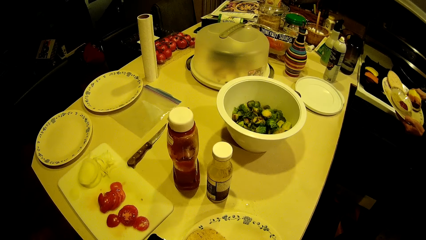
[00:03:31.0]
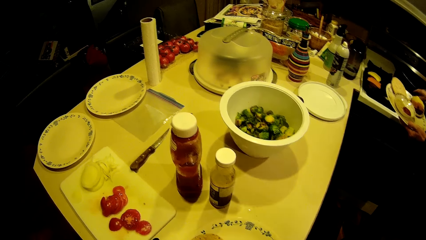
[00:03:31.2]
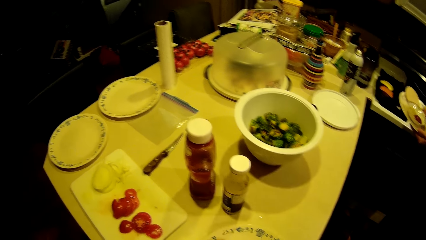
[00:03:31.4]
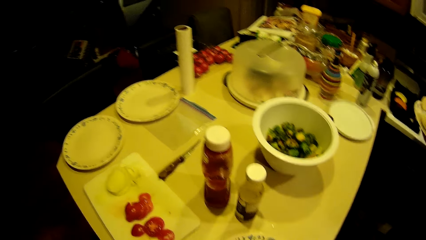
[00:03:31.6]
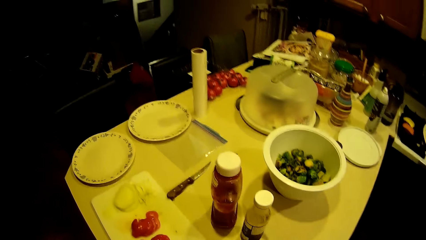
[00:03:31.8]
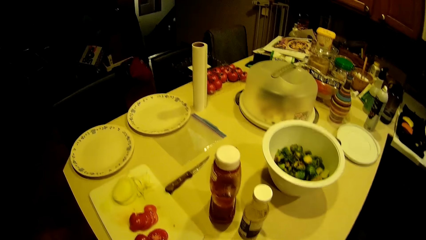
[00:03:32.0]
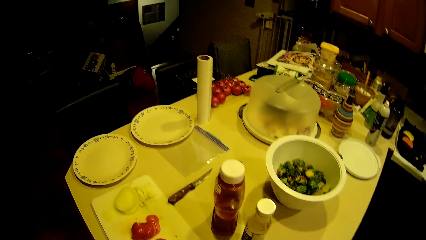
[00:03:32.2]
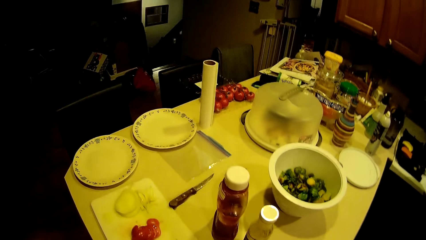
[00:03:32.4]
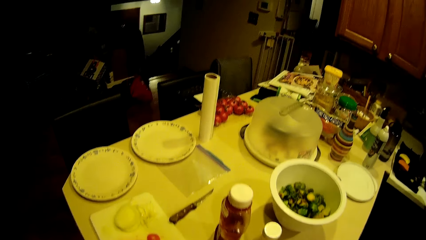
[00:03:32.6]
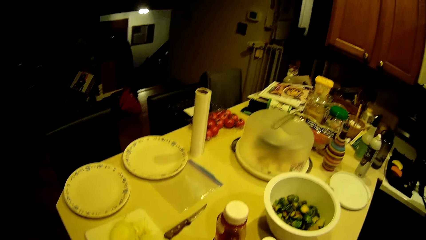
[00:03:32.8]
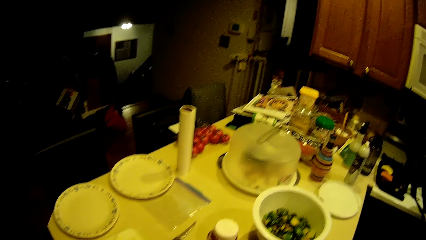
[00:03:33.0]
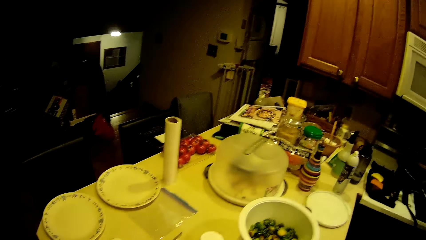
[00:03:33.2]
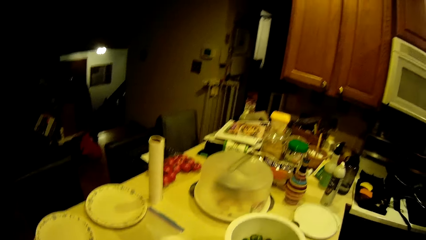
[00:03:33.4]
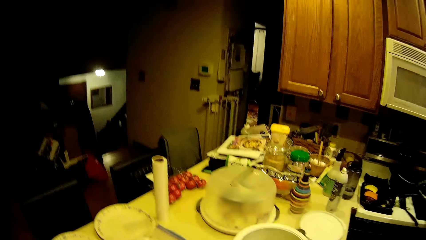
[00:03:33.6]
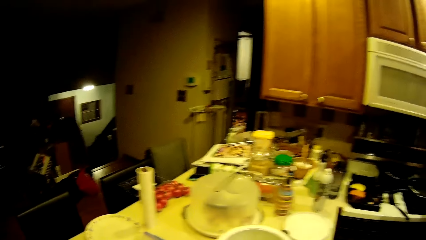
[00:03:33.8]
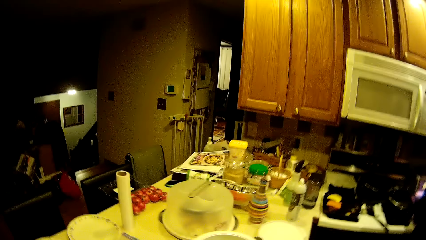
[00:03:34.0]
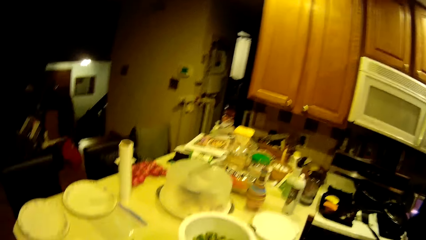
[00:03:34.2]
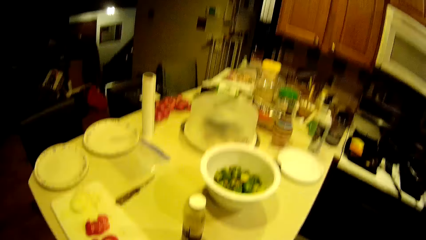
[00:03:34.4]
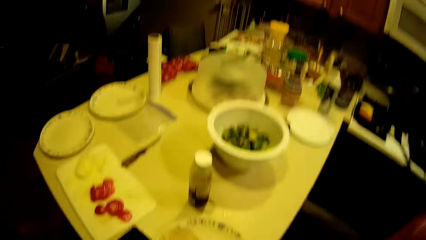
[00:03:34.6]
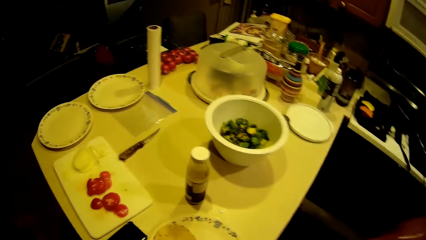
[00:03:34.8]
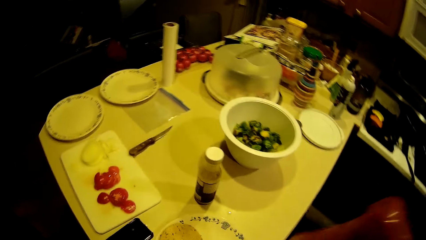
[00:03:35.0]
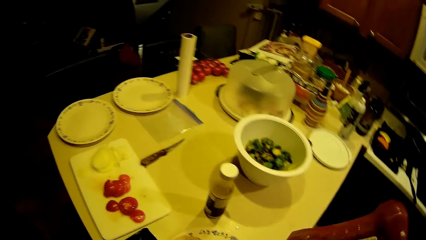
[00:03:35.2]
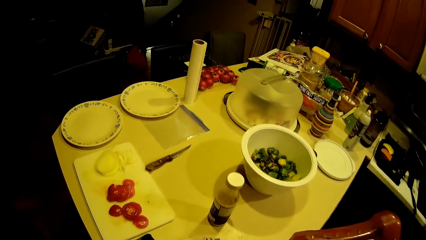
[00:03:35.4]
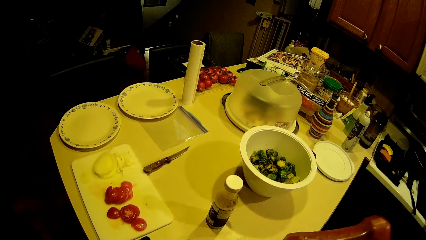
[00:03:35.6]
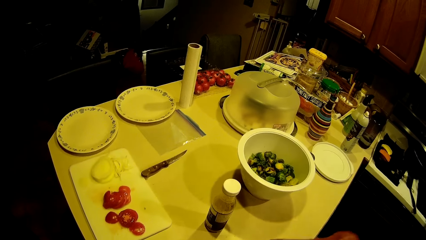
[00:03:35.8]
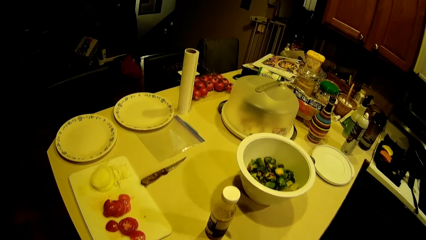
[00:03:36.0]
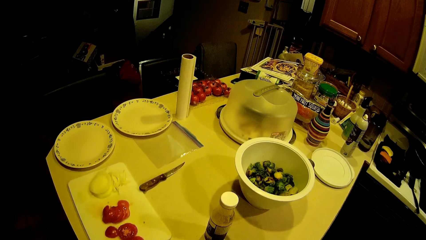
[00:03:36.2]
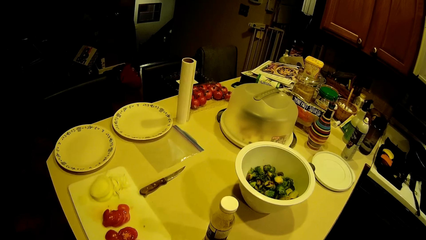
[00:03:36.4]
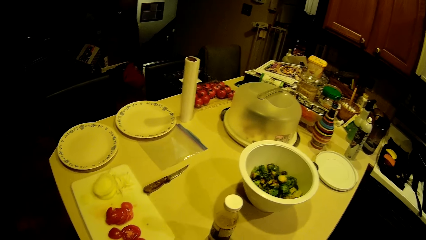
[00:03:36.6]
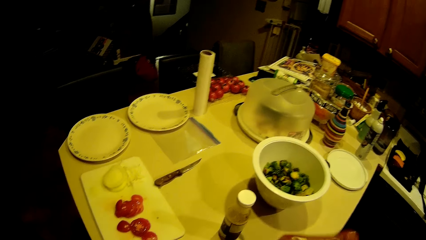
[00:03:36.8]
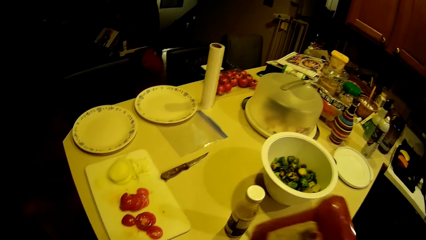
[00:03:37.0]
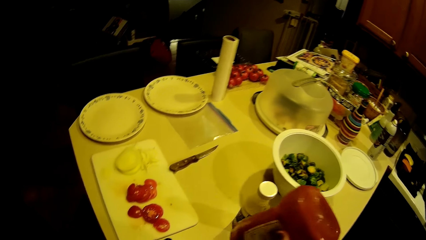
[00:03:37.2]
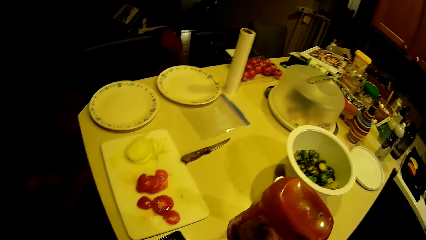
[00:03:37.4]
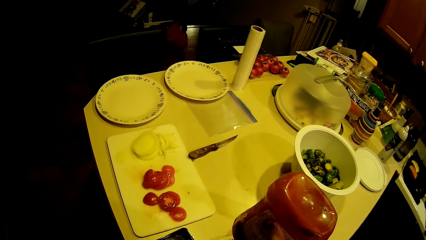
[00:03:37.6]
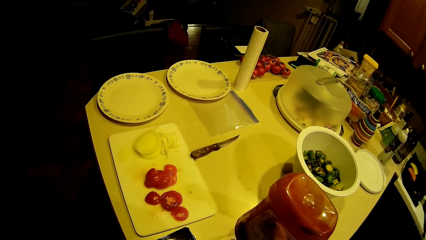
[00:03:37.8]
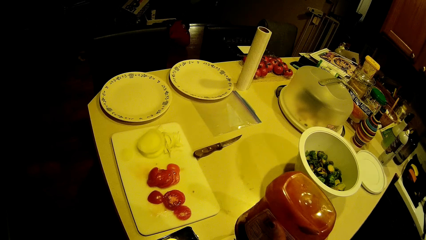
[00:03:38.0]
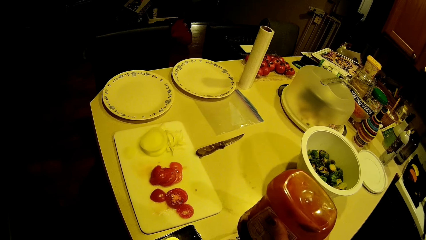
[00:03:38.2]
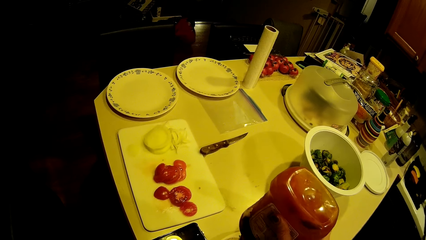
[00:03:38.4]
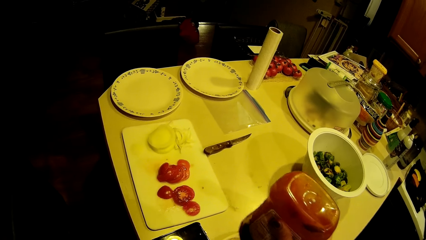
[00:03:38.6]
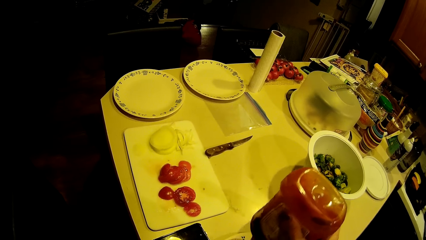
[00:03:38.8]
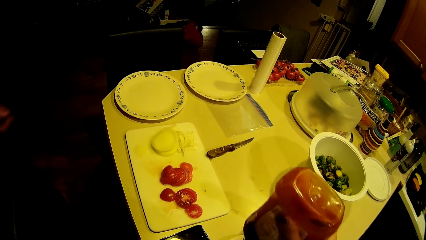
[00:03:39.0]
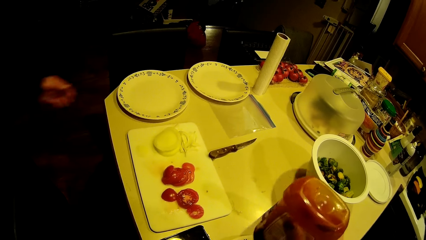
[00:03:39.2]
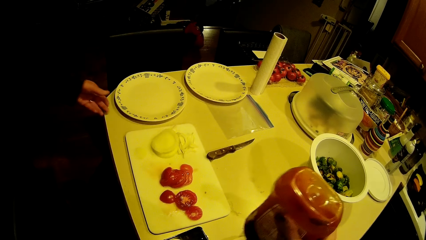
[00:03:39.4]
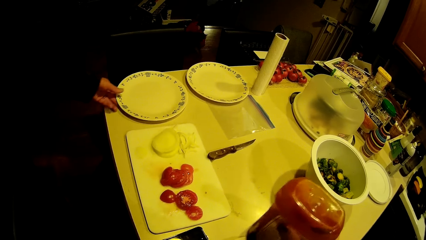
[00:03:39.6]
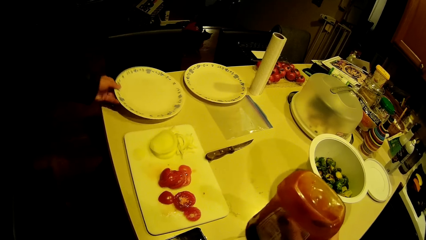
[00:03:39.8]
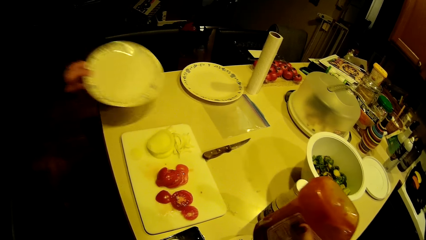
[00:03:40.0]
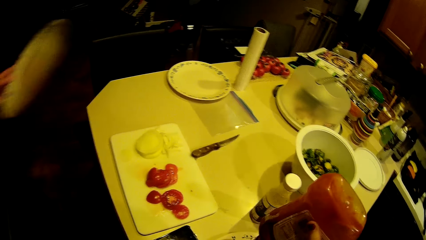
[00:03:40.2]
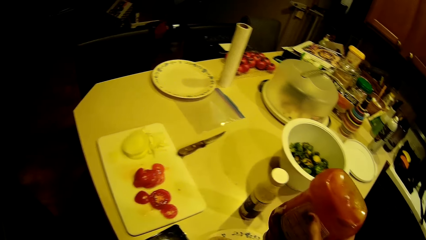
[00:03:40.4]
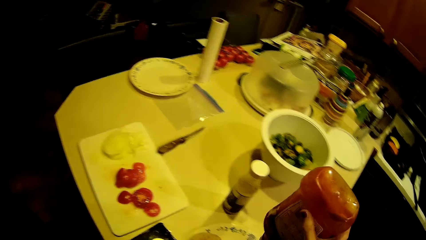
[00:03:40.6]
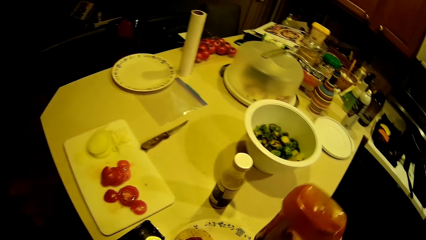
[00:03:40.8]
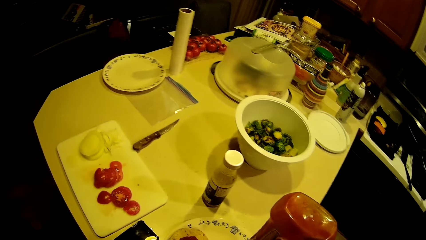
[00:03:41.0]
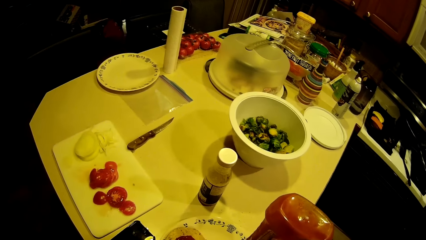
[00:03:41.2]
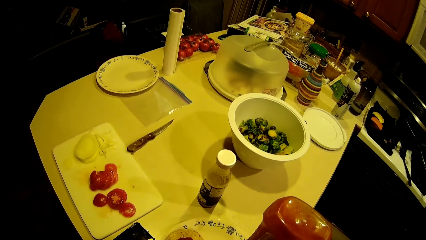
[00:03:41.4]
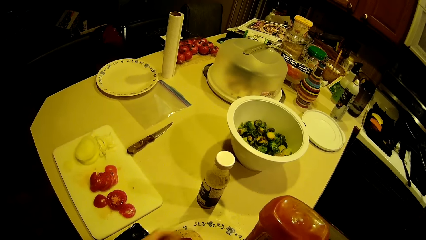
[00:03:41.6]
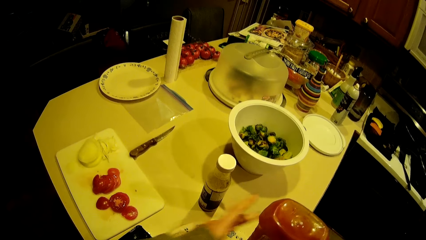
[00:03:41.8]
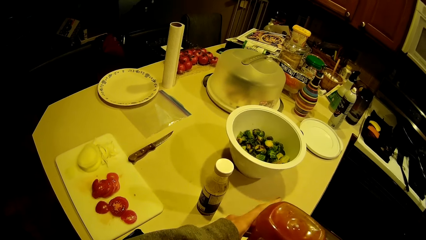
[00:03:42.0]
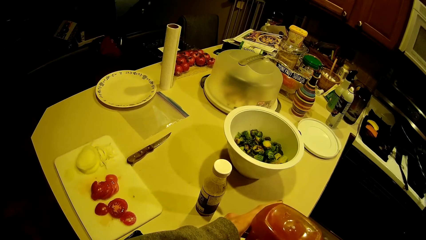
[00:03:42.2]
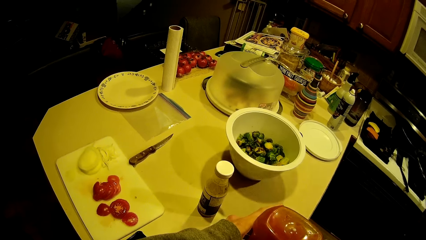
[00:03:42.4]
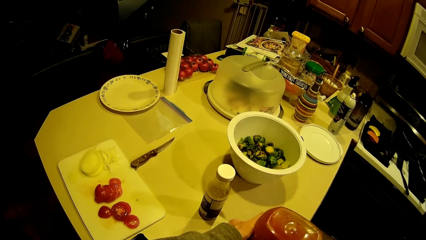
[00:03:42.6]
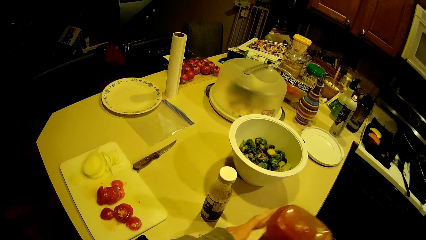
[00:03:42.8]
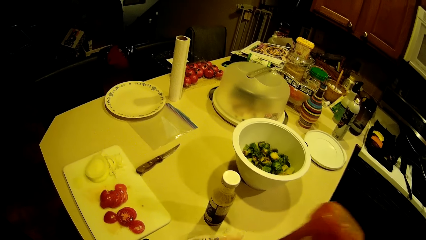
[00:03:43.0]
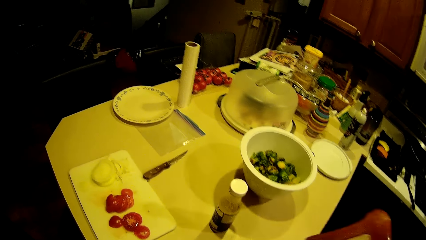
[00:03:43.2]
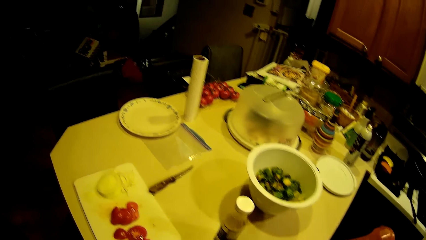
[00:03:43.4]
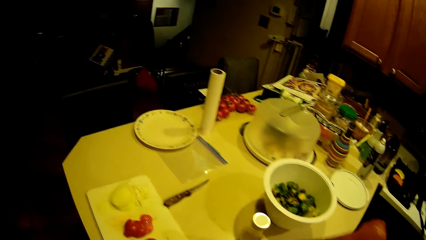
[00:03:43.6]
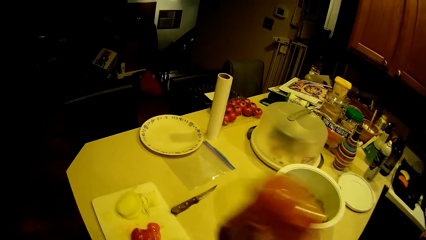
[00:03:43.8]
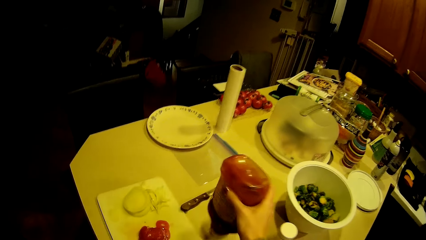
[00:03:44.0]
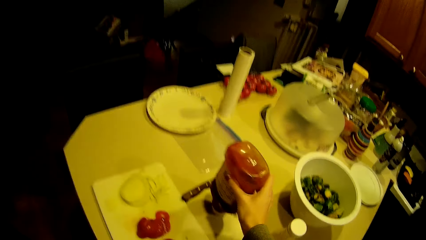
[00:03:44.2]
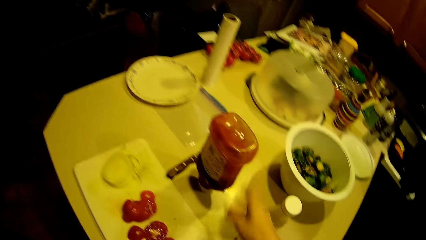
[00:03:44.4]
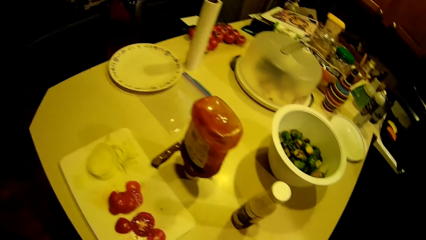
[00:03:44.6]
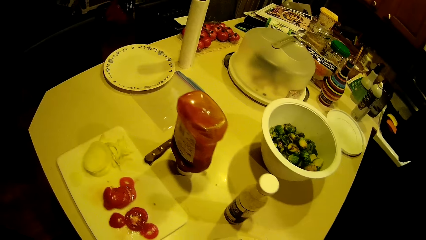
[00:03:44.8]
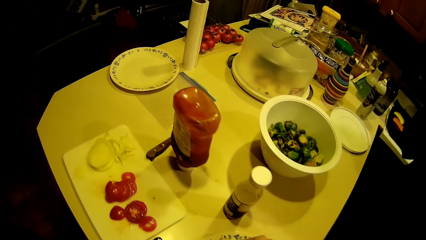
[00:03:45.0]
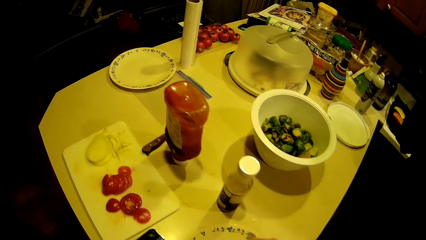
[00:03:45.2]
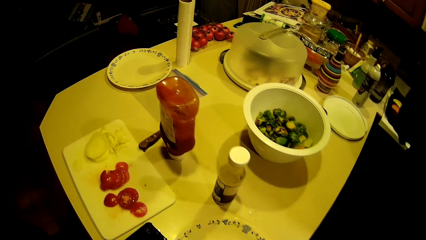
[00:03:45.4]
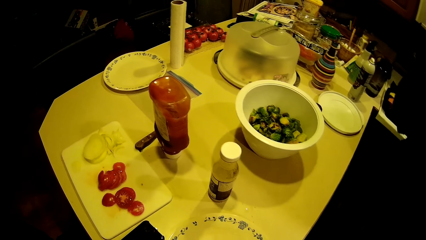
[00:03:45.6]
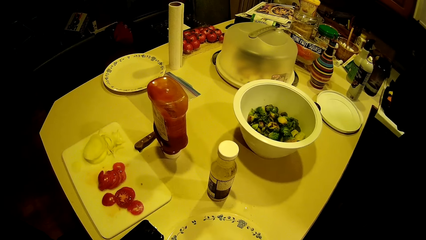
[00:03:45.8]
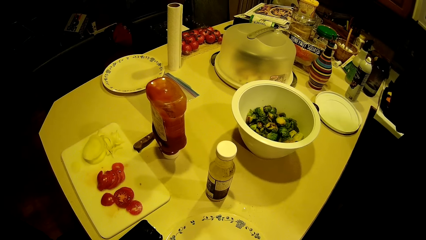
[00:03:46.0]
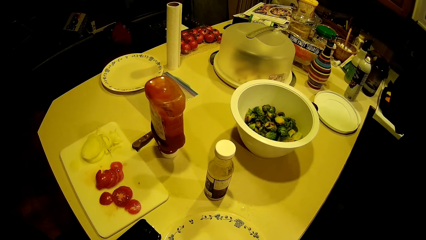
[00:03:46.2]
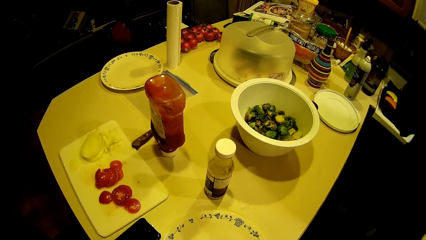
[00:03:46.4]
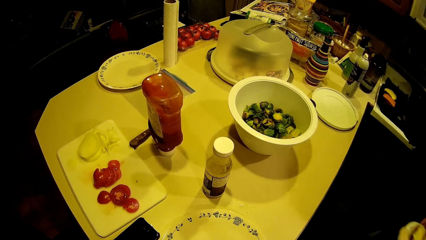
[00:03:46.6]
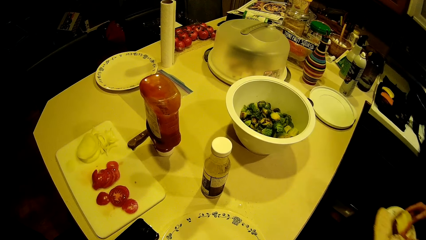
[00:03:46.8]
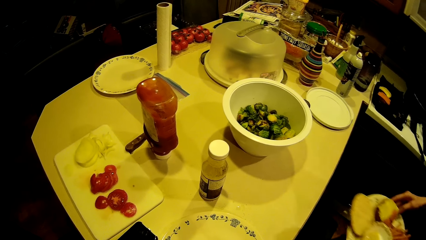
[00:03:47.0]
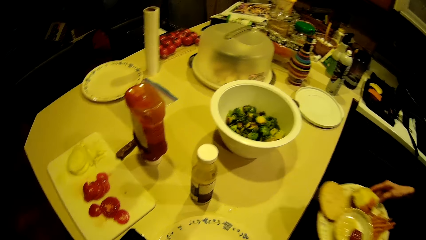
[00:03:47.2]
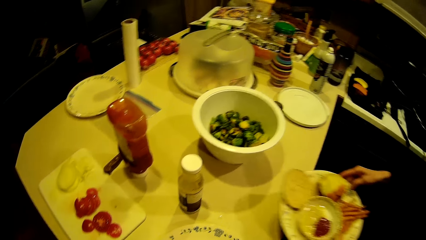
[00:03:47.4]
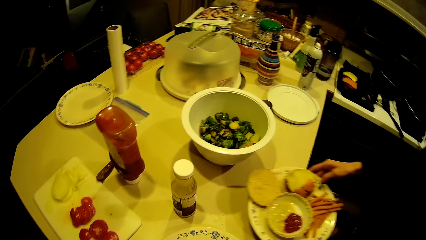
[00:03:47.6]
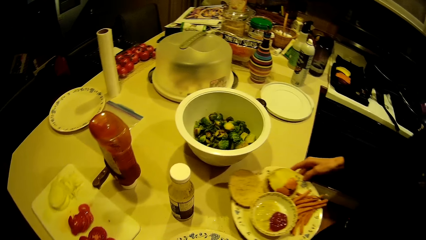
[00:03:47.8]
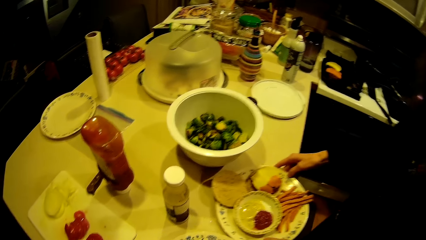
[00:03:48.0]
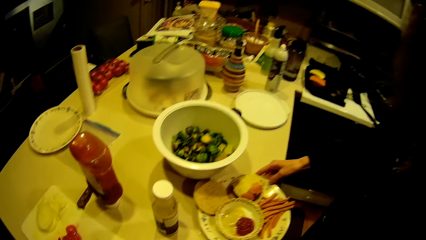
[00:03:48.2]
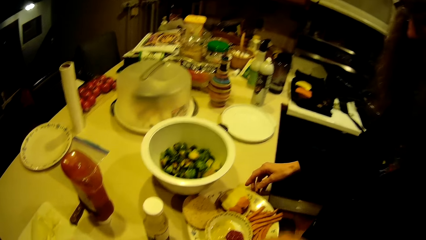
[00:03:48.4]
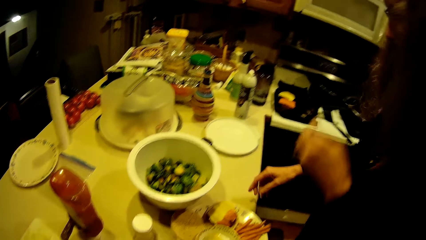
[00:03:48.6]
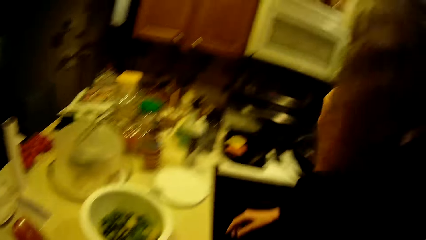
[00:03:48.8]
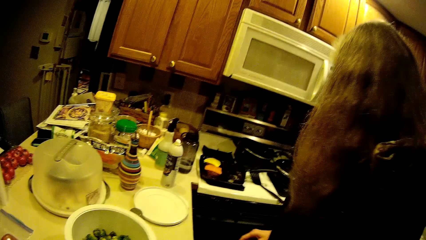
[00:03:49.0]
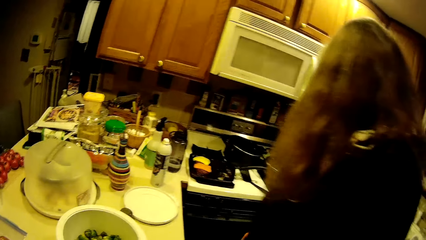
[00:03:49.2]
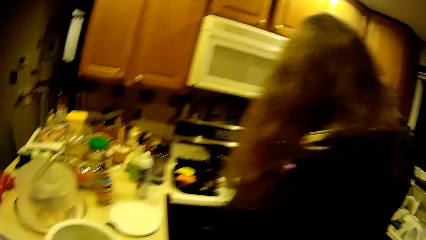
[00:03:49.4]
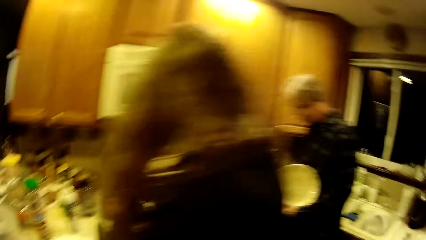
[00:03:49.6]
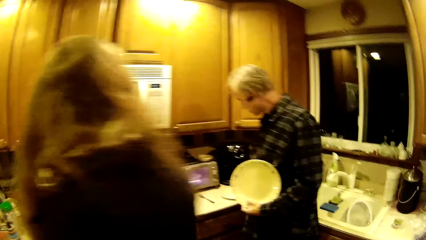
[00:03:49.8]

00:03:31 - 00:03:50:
The camera wearer shakes a ketchup or tomato sauce. They take the tomato sauce. They pour the ketchup into the dishware. A man picks up a dishware from the slab and walks towards the cooker. The camera wearer drops the ketchup on the slab. The lady drops the dishware in her hands on the slab.
